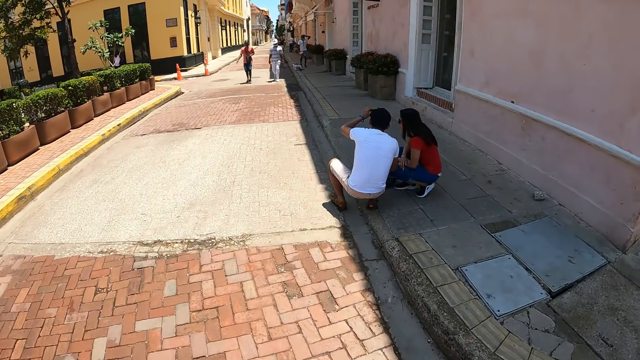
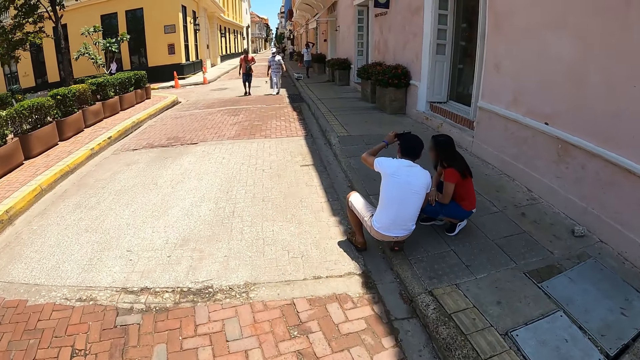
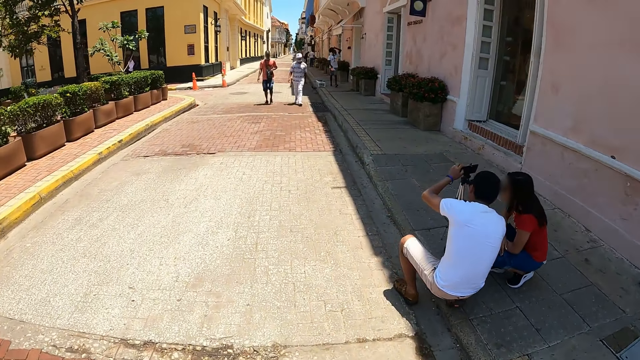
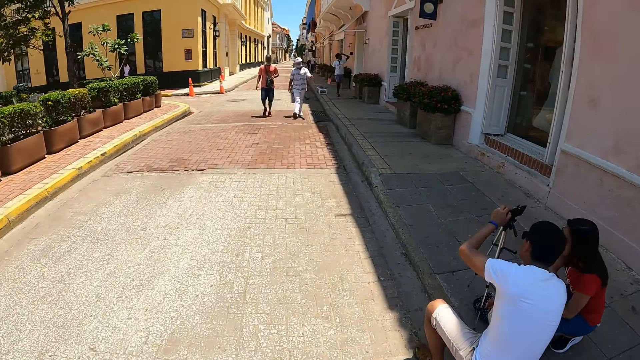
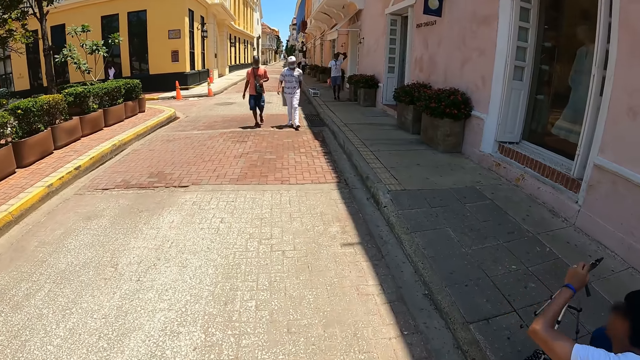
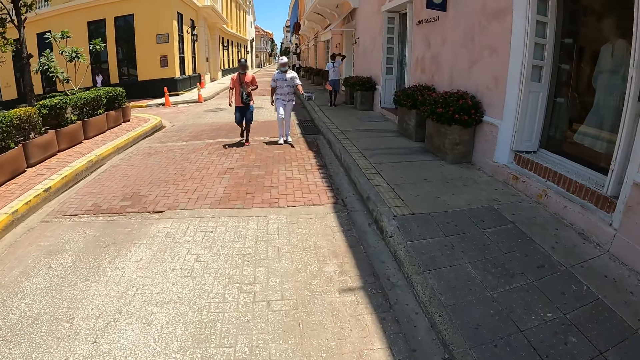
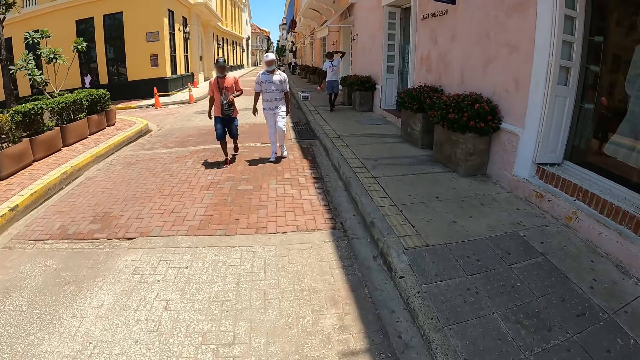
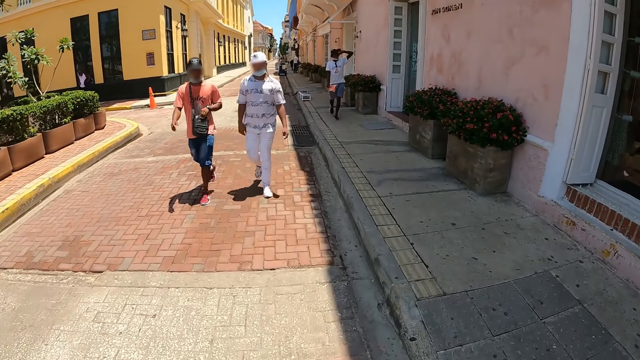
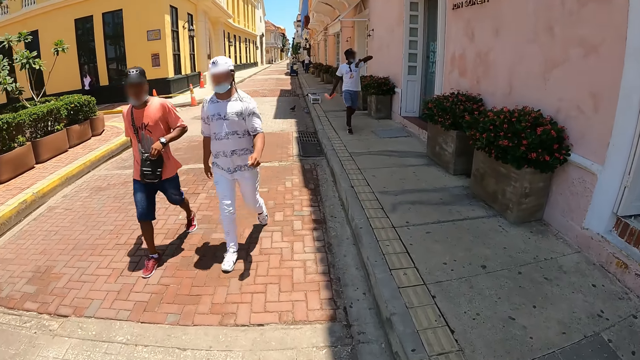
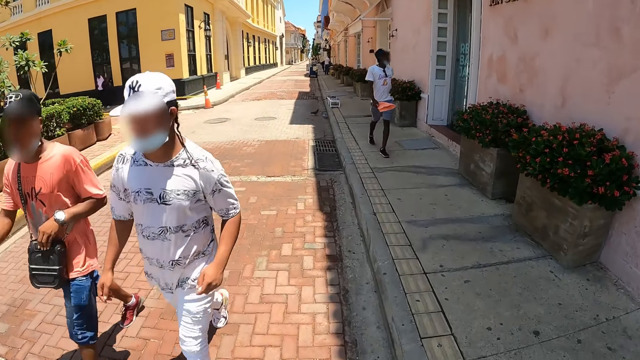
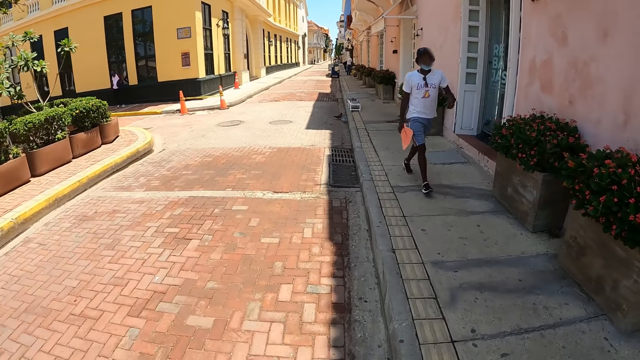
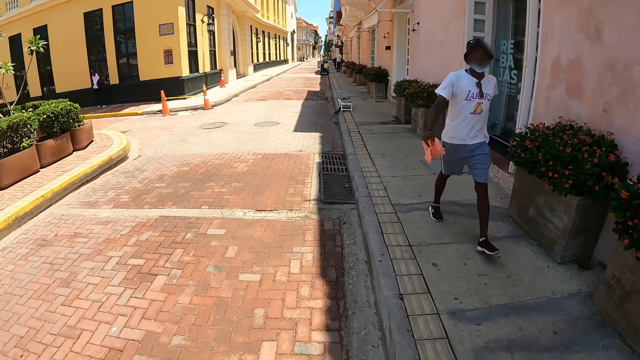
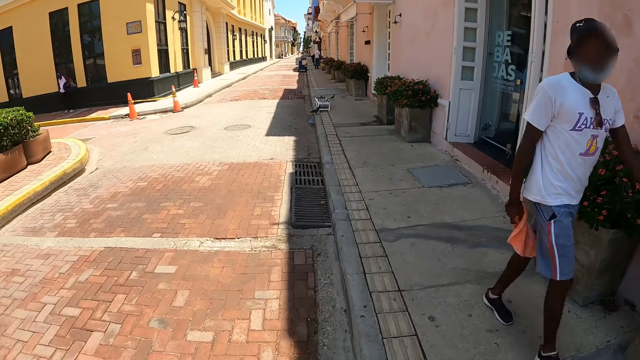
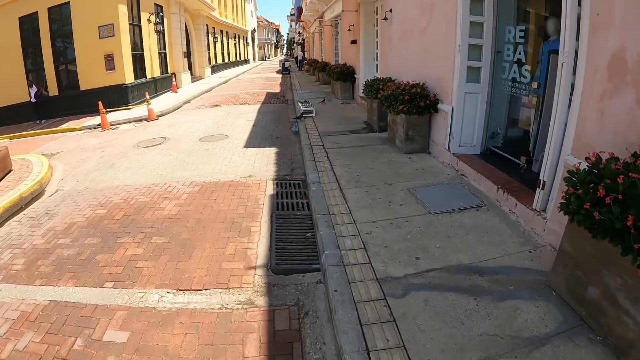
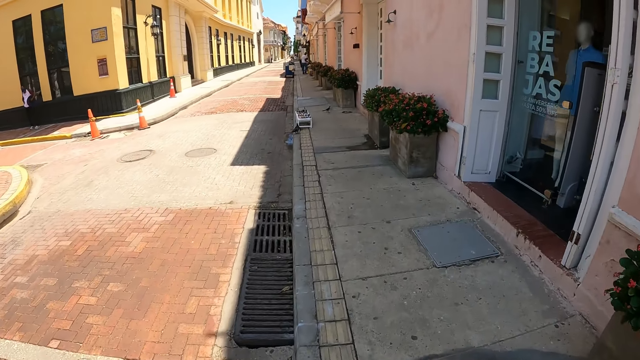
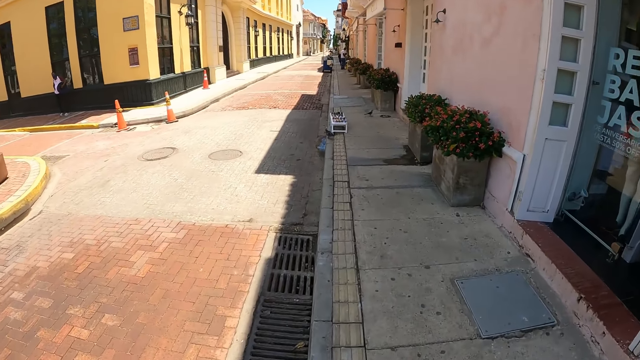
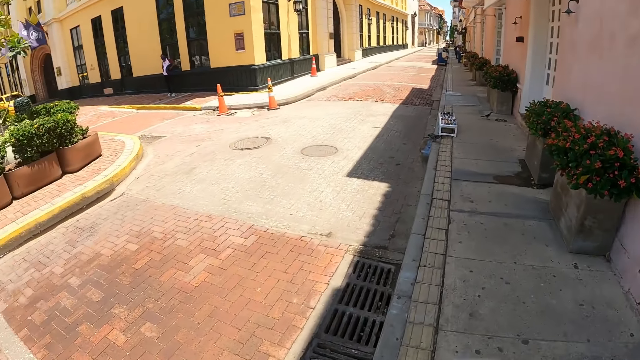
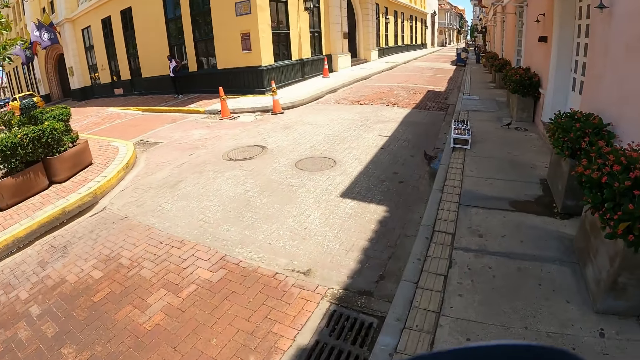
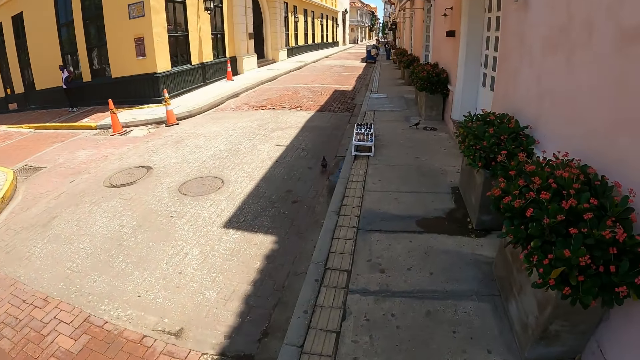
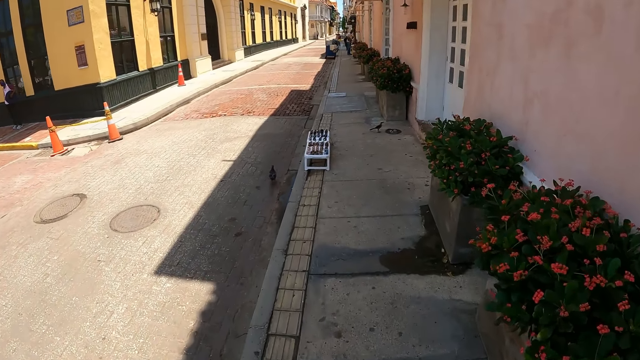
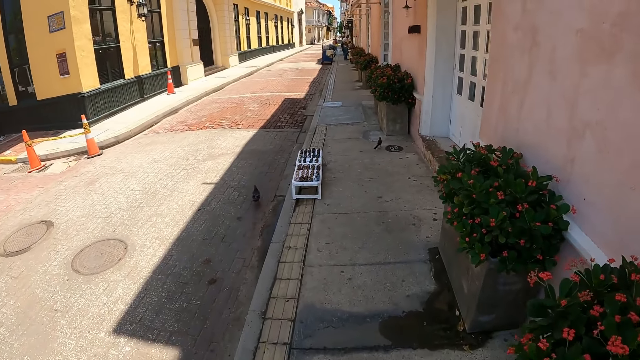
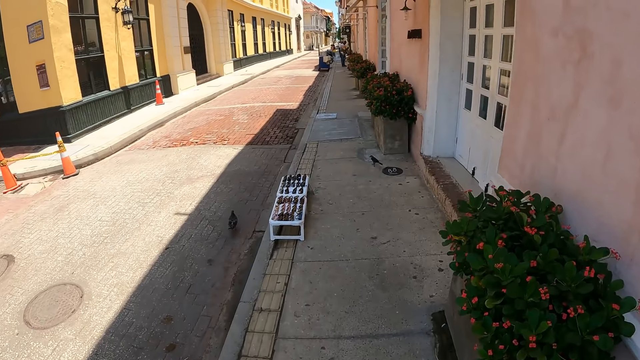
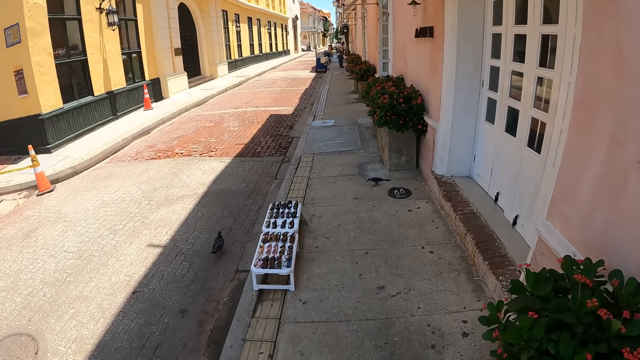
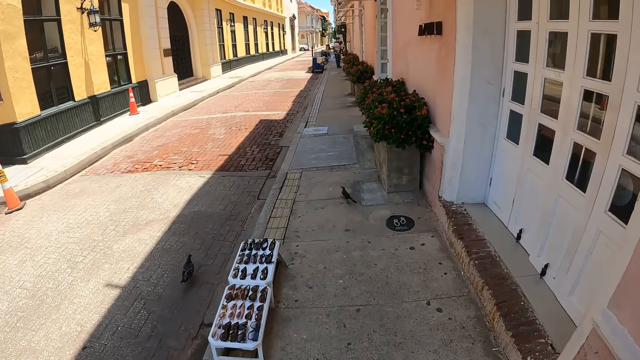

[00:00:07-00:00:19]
A person walks towards the camera wearer. The person moves the hand on the head.

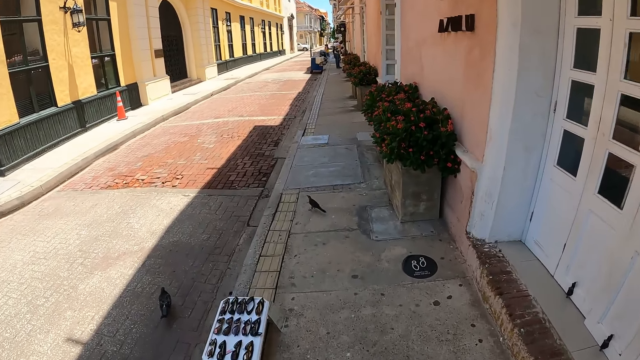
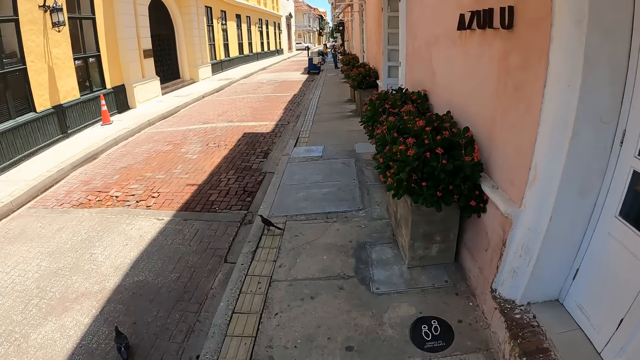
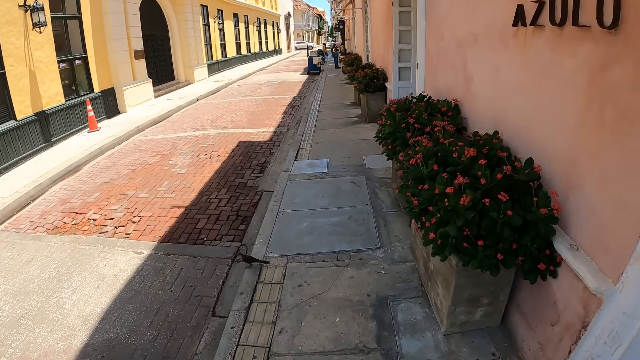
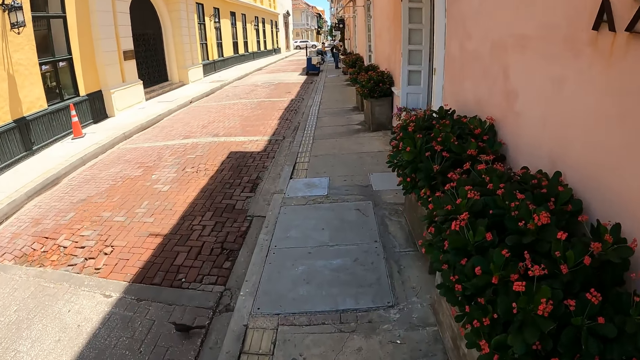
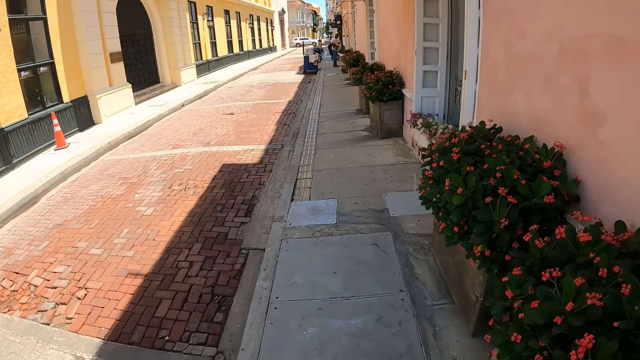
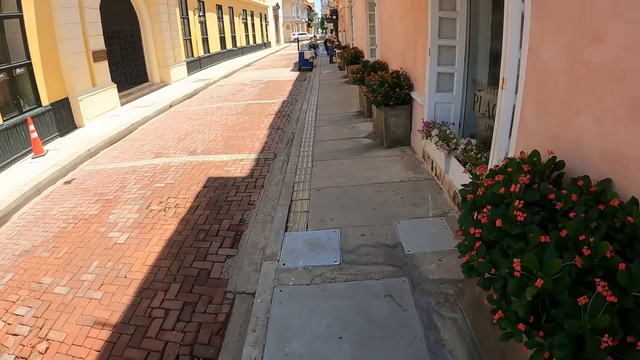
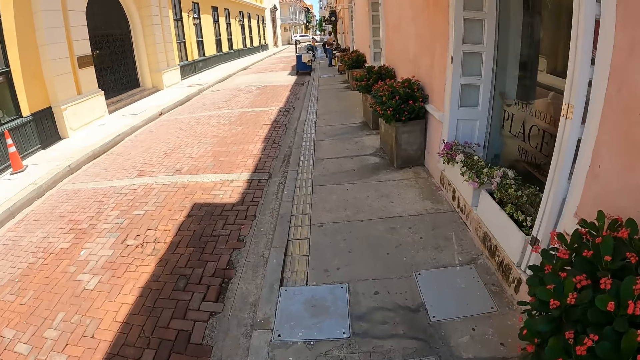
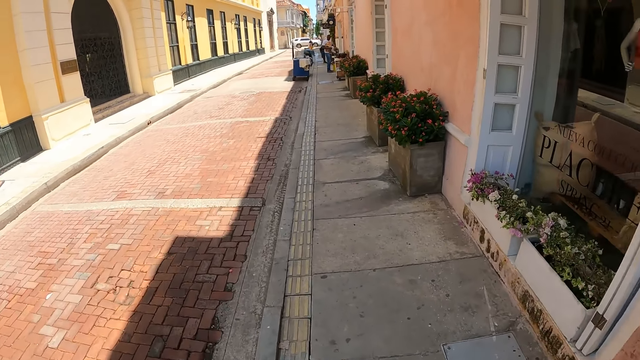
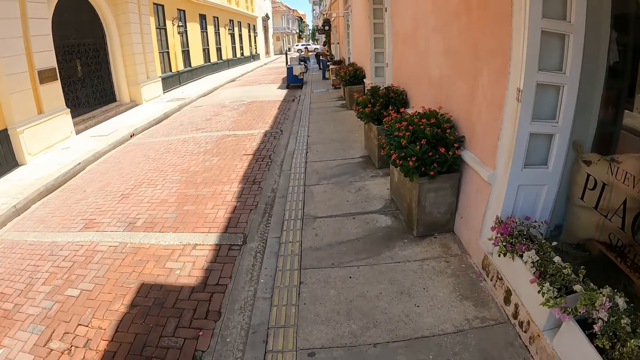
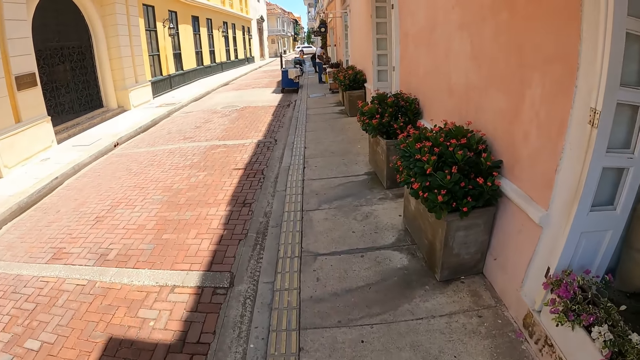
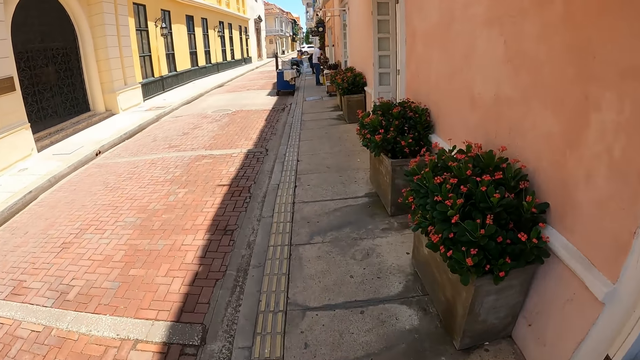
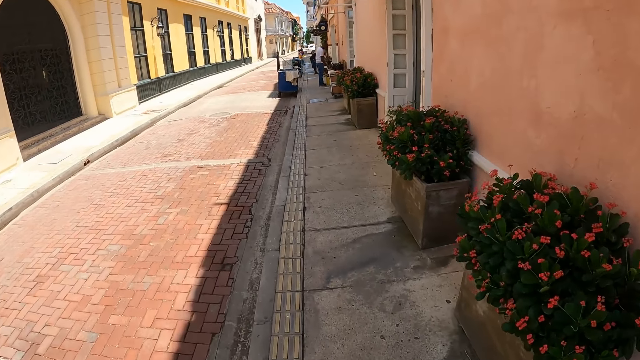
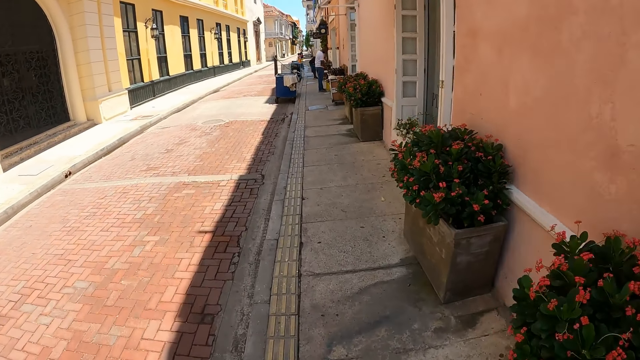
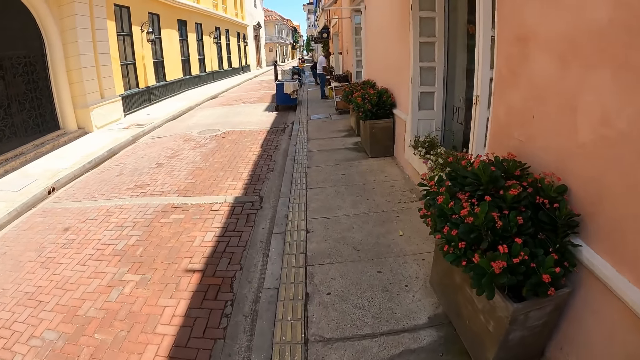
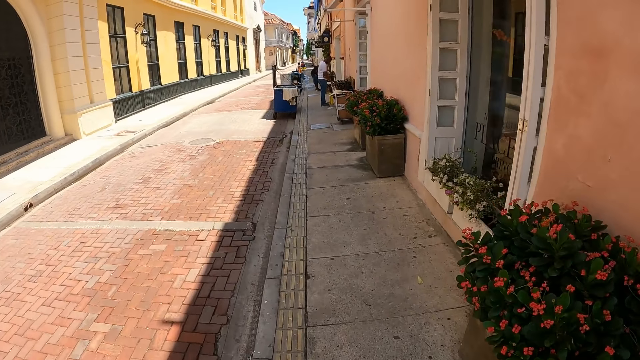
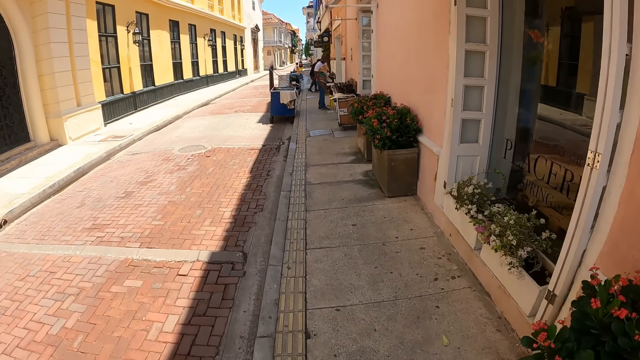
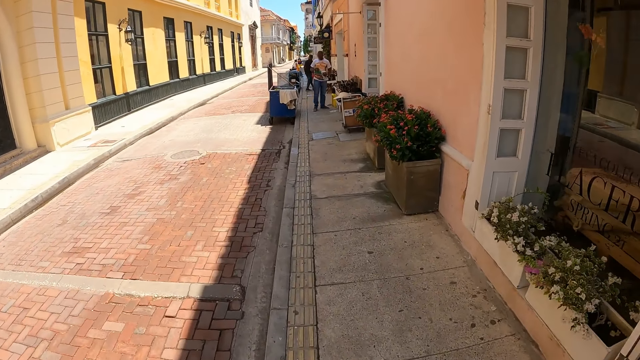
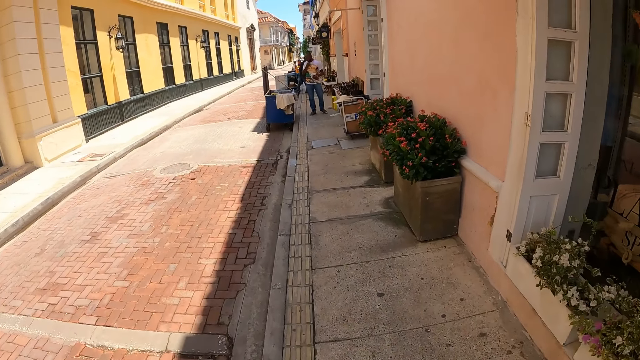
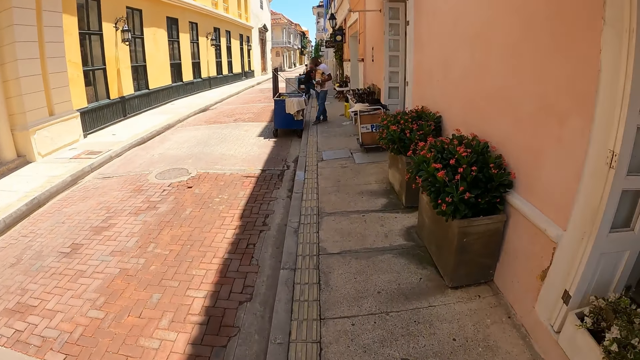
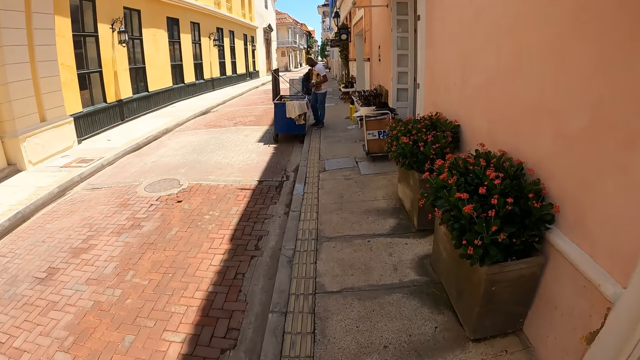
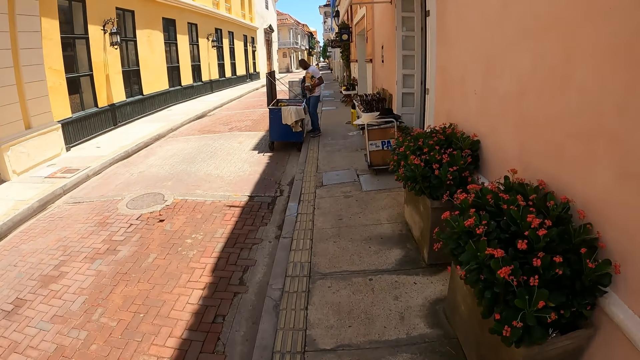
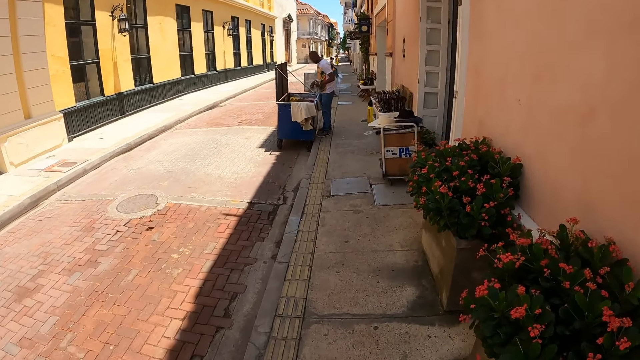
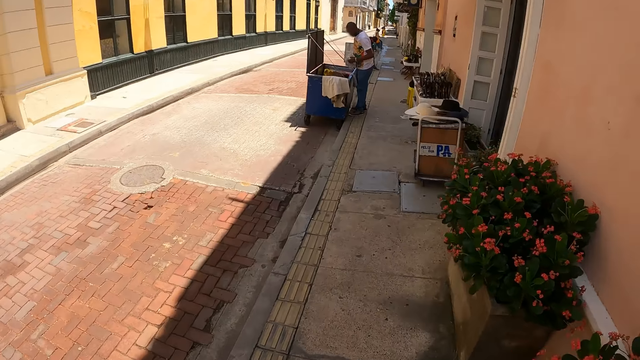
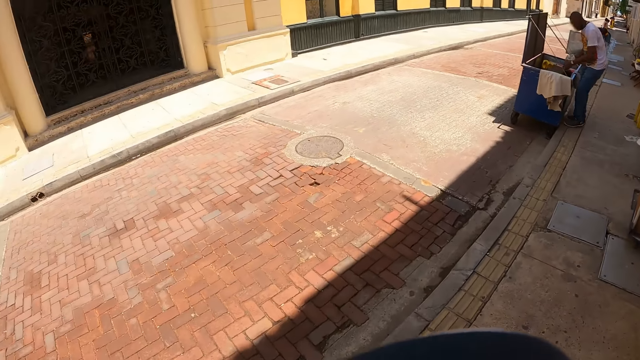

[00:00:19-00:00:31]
A person moves the hand on the face and moves to the dustbin. Another person moves to the road.
